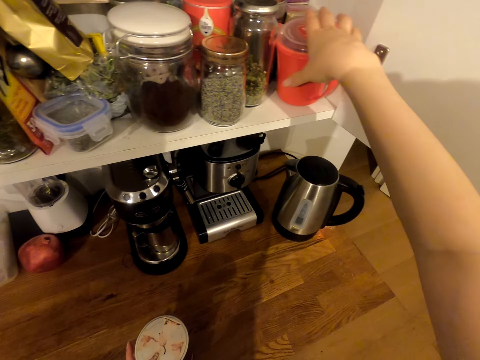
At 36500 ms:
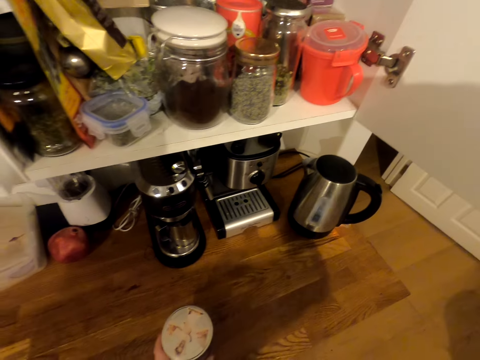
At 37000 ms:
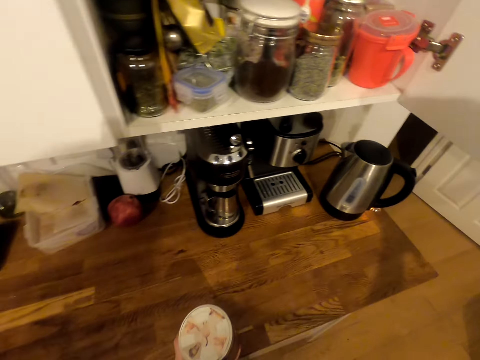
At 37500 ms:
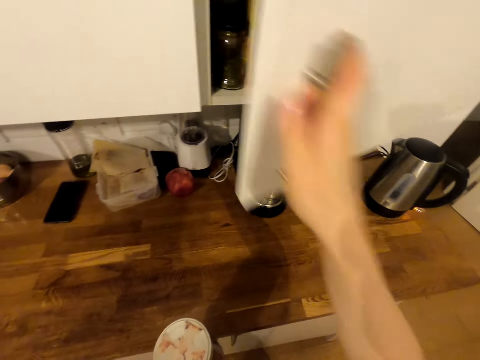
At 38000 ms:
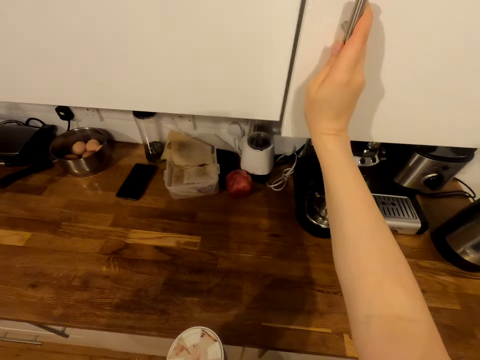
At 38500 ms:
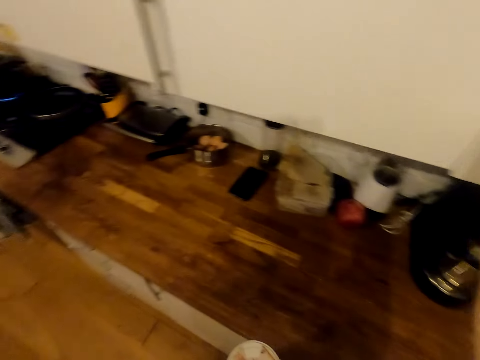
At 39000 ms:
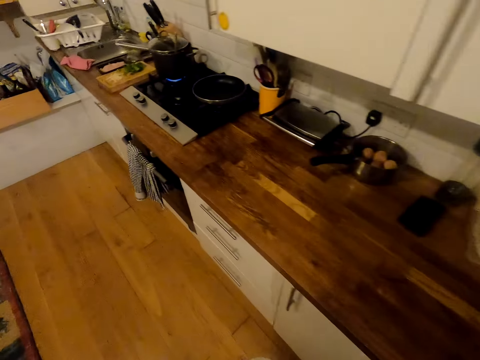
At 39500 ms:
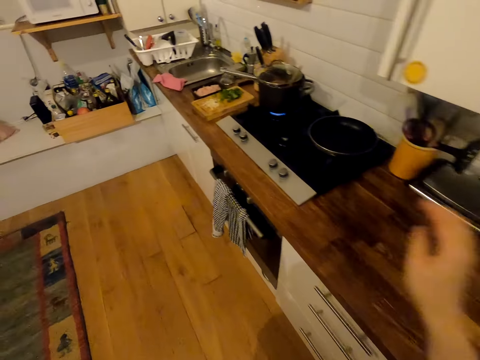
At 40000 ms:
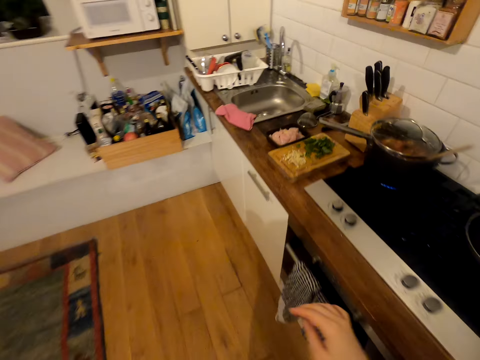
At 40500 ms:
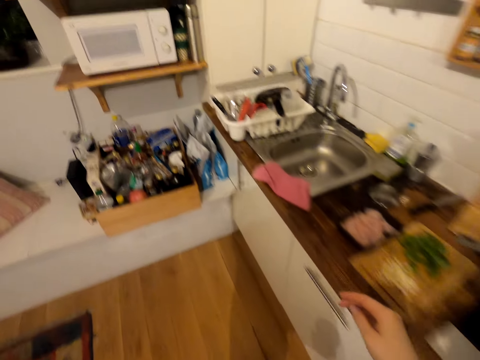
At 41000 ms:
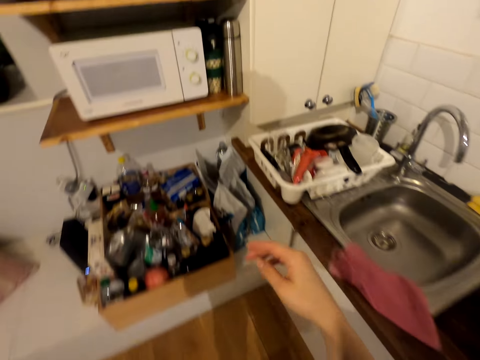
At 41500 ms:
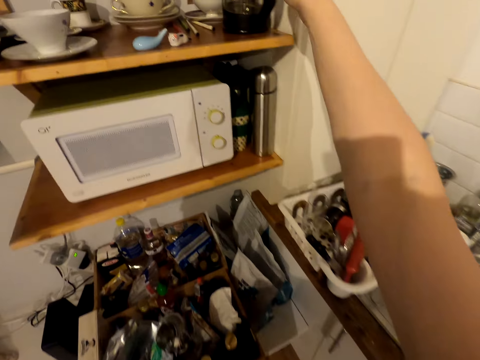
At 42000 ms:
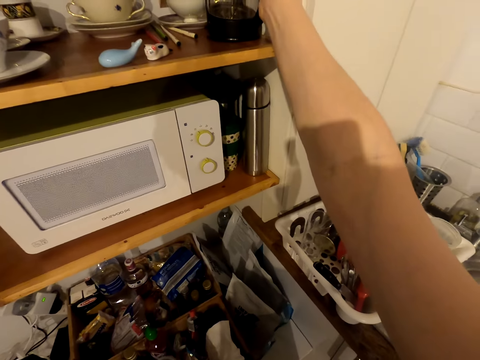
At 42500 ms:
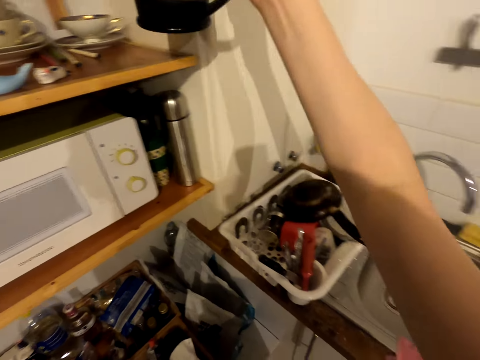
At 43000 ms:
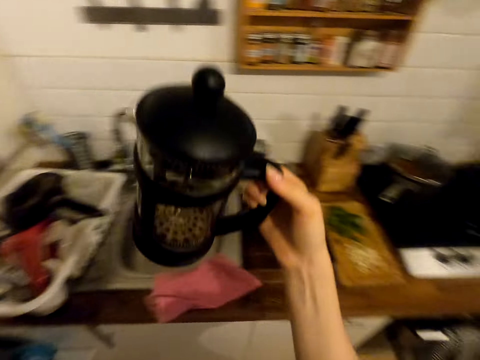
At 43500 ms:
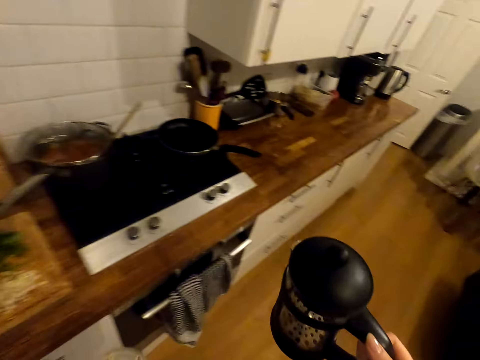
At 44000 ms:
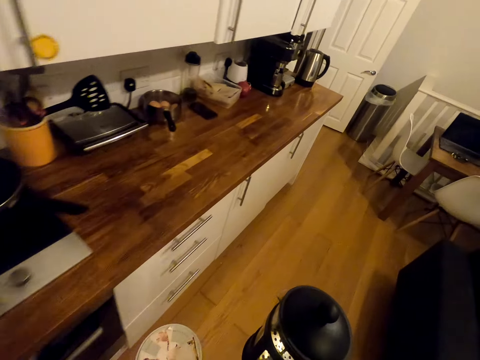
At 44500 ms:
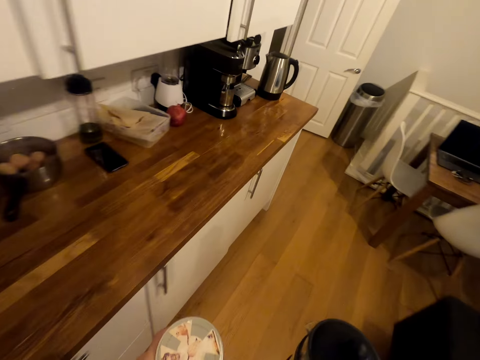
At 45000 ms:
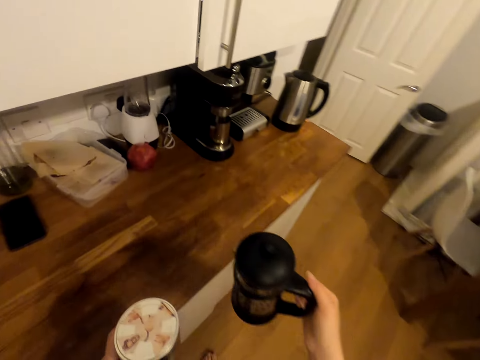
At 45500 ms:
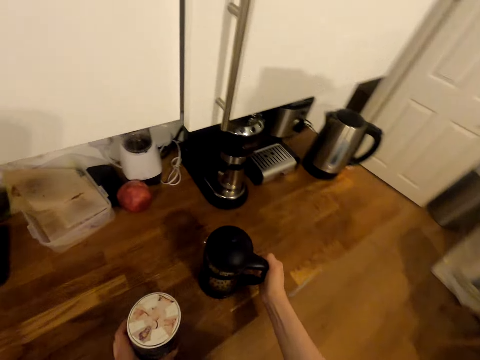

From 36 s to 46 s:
The camera wearer closes the kitchen cabinet. They walk around the room. They pick up a coffee maker from the shelf. They walk around. They put the coffee maker on the table.

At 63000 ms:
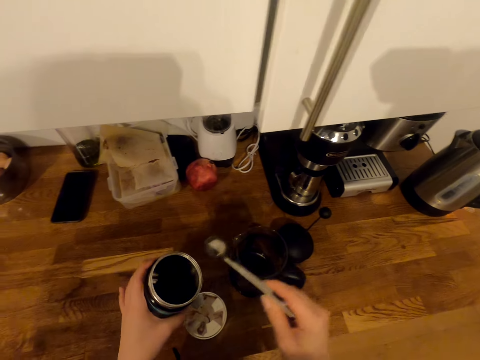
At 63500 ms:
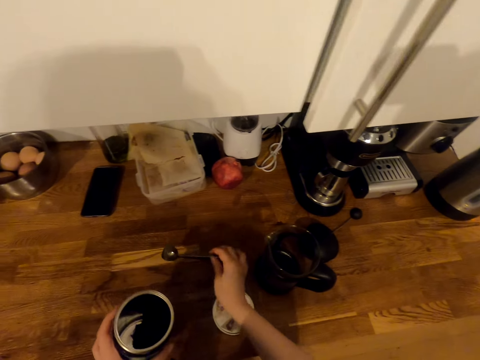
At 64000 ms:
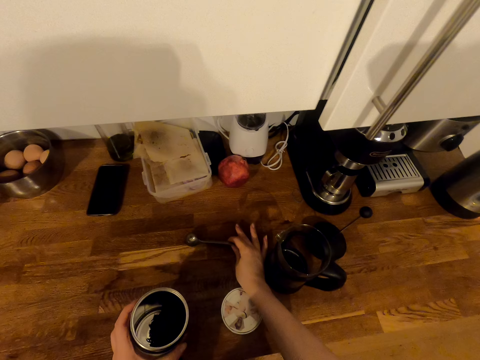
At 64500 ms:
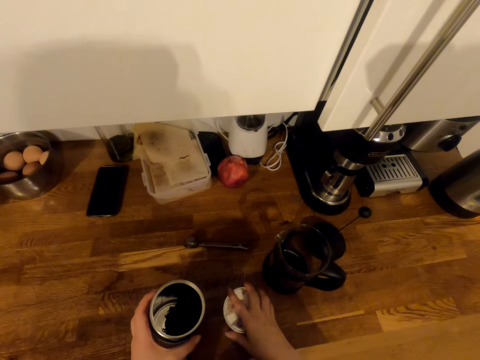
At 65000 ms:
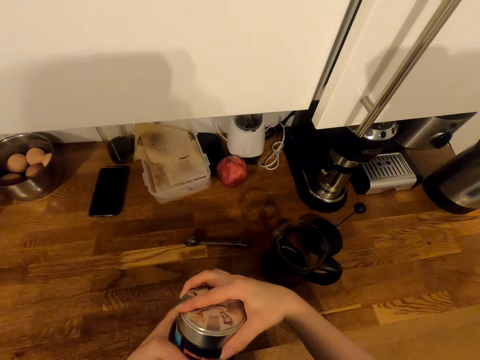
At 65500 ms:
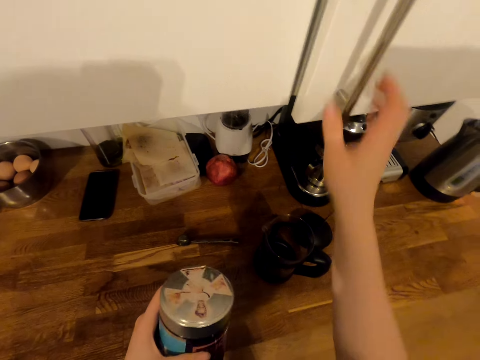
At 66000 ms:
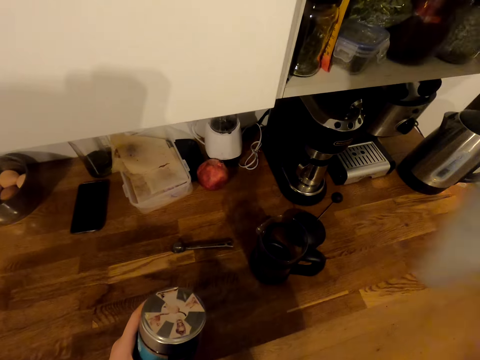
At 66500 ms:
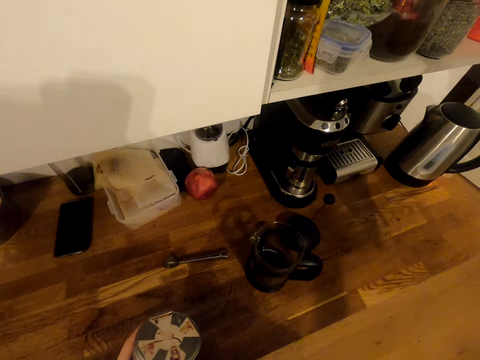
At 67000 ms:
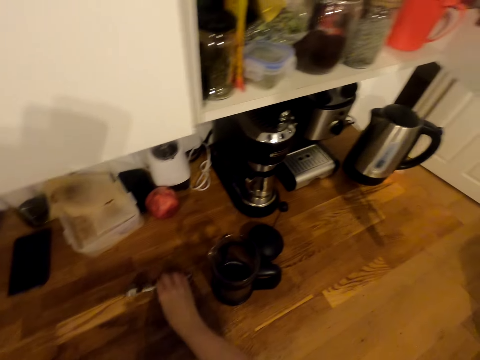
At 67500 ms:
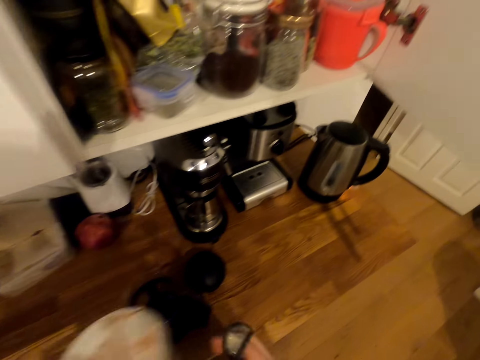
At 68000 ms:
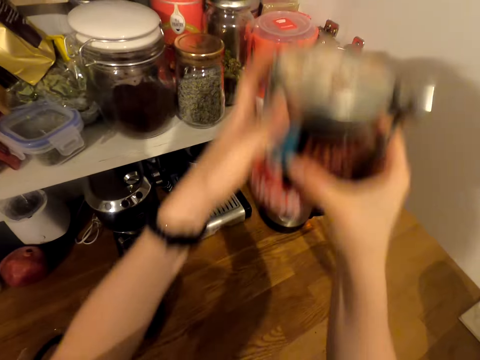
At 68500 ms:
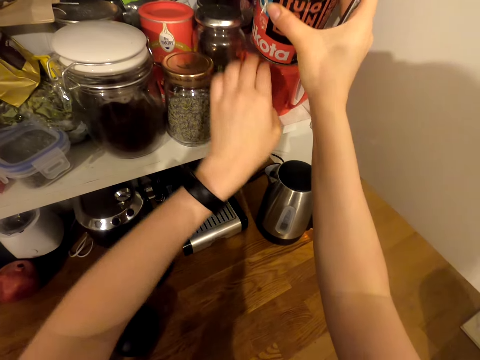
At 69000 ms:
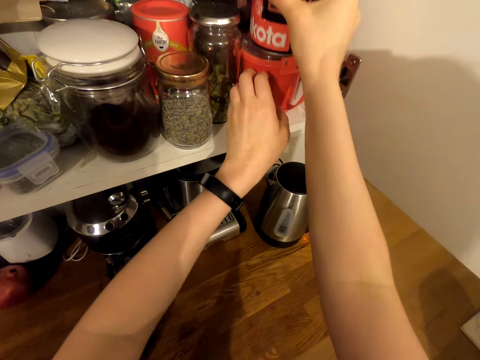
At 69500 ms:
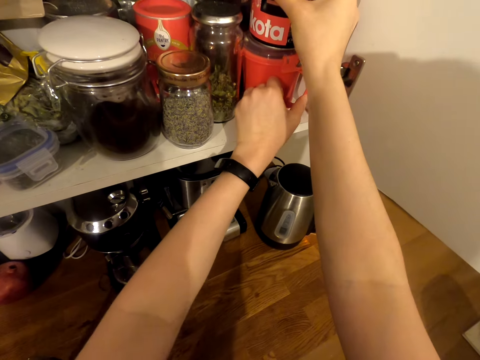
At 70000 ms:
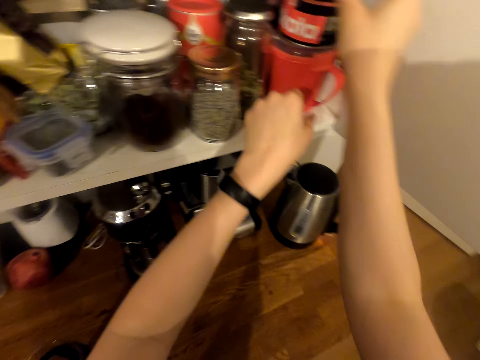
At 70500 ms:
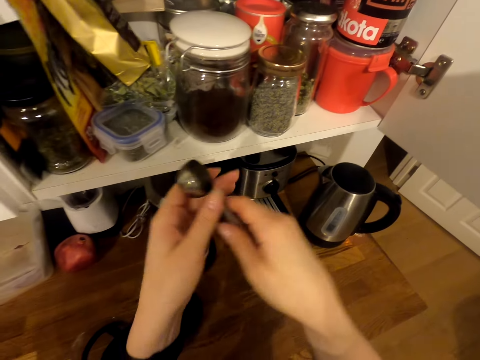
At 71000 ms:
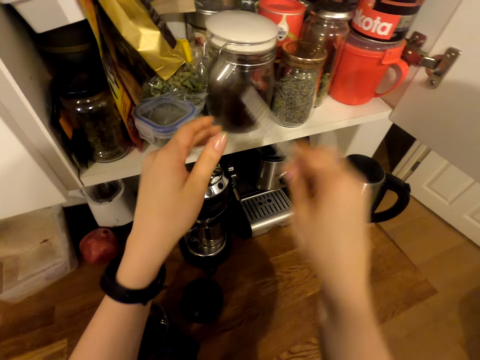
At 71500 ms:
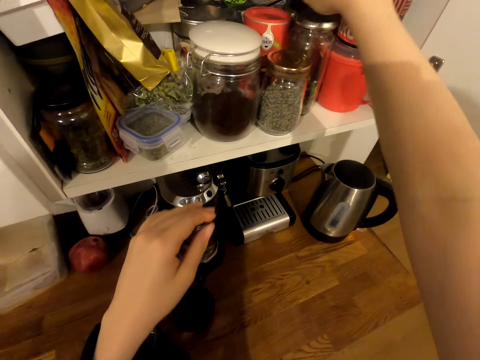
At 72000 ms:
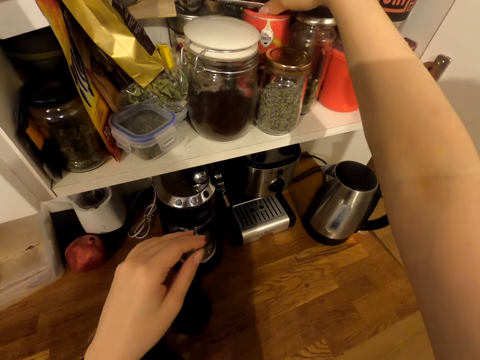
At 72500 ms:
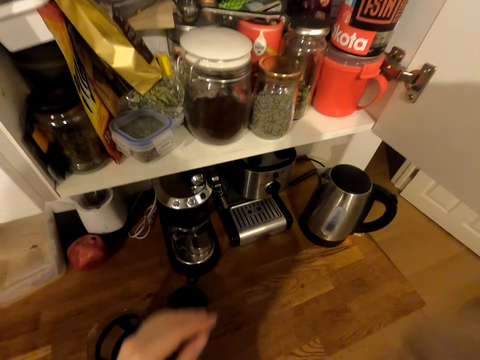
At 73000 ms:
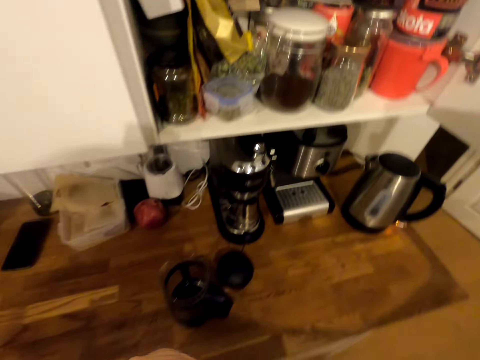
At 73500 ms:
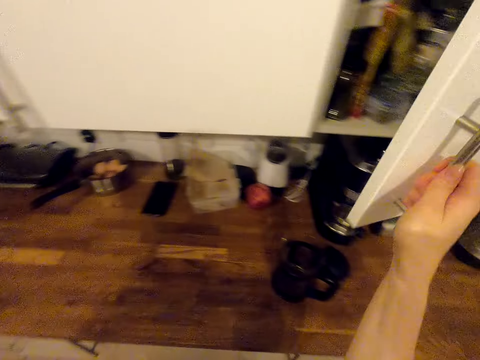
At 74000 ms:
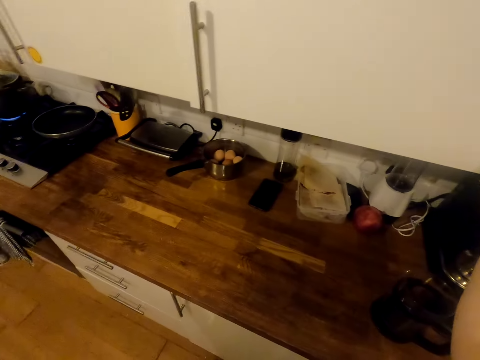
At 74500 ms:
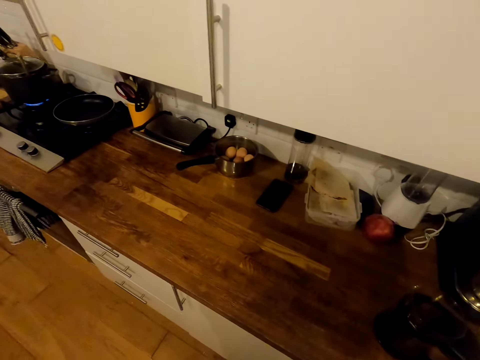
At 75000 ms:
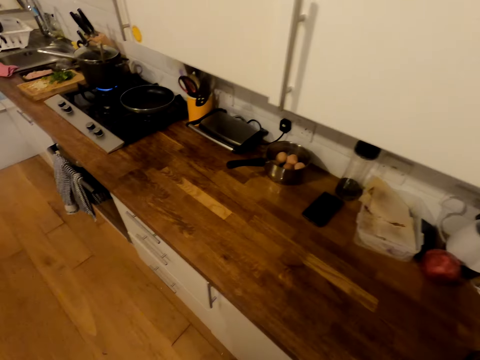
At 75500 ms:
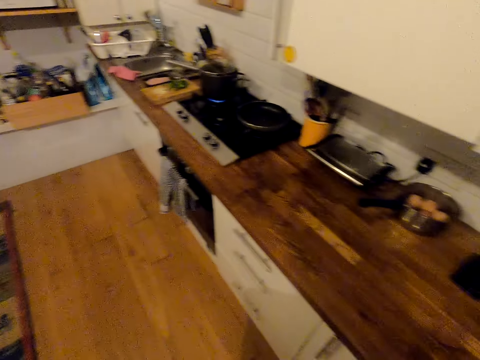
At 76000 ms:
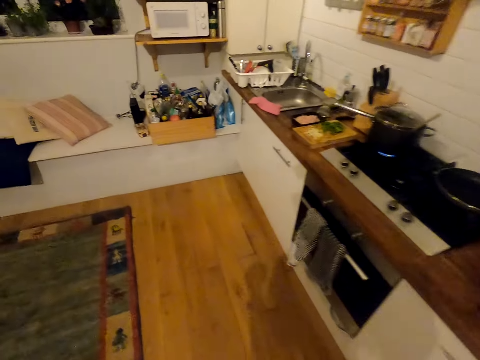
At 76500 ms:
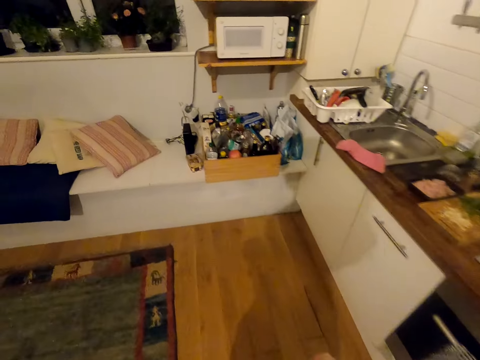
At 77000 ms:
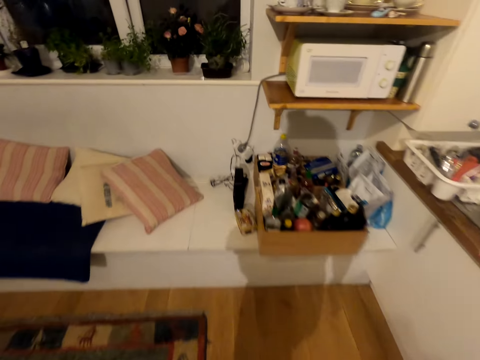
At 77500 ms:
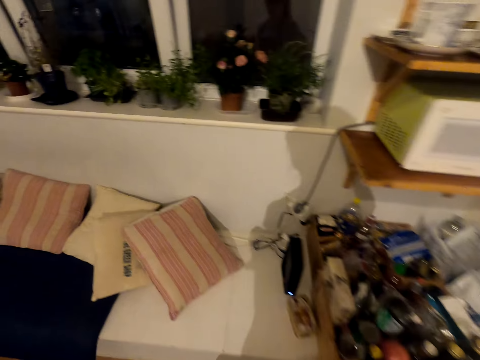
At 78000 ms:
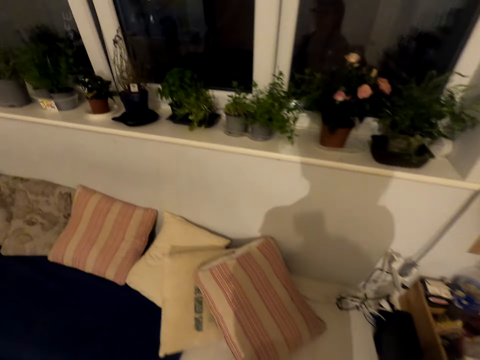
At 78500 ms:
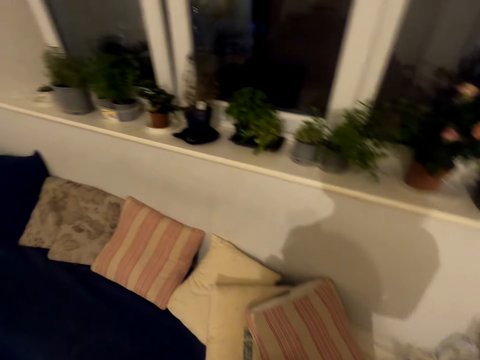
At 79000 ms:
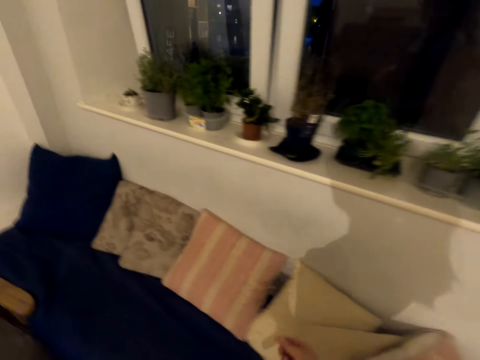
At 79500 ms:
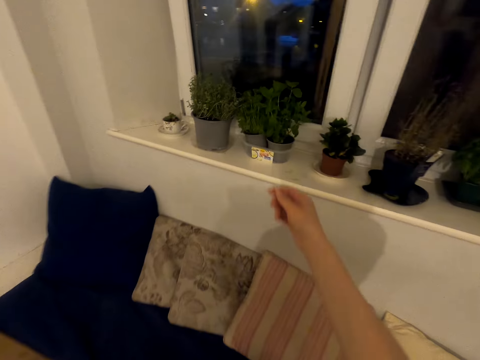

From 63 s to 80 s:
The camera wearer puts the spoon on the table. They close the storage can. They open a kitchen cabinet. They pick up the spoon from the table. They put the storage can in the kitchen cabinet. They put the spoon in the kitchen cabinet. They close the kitchen cabinet. They walk around the room.
